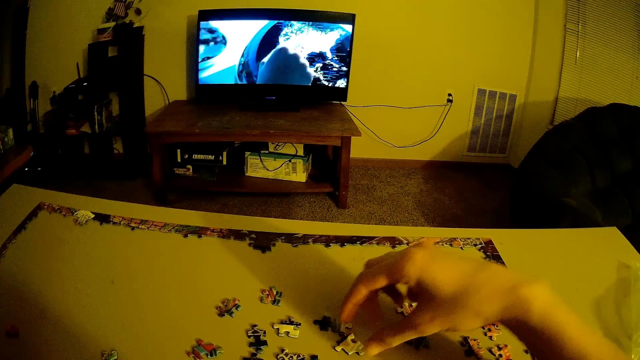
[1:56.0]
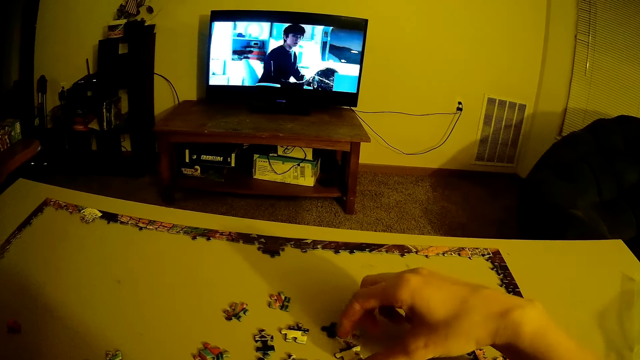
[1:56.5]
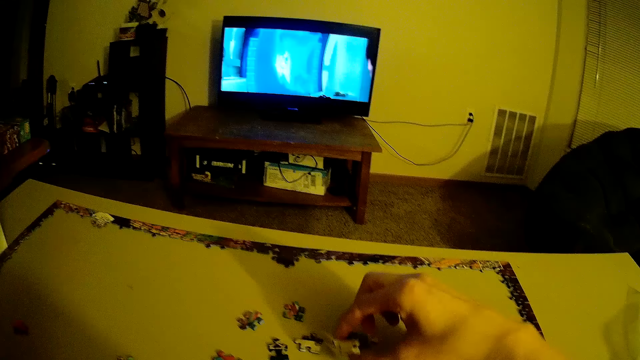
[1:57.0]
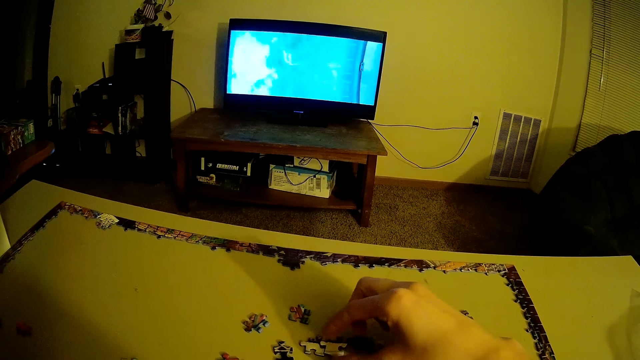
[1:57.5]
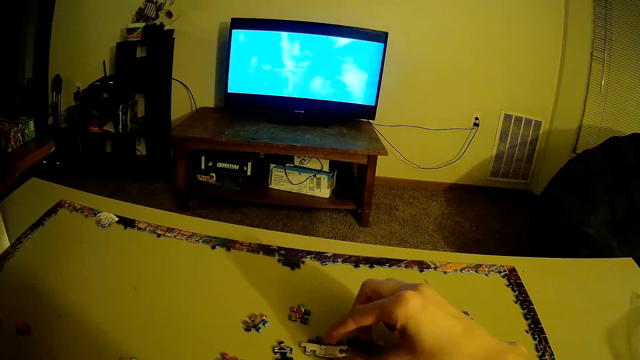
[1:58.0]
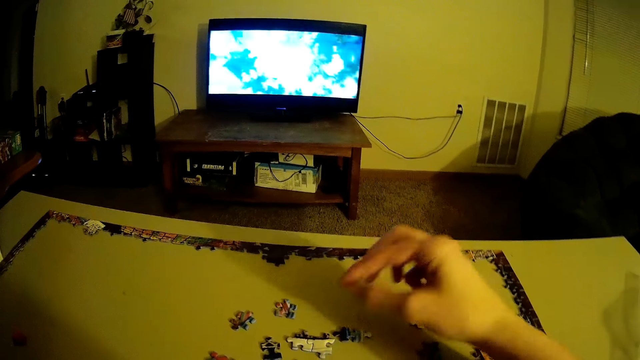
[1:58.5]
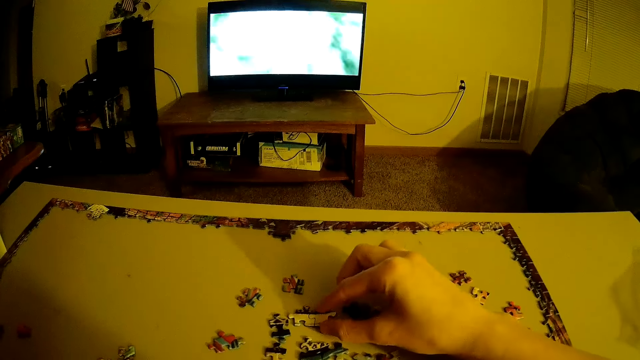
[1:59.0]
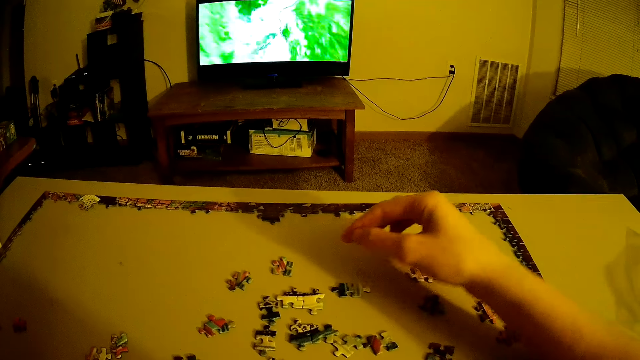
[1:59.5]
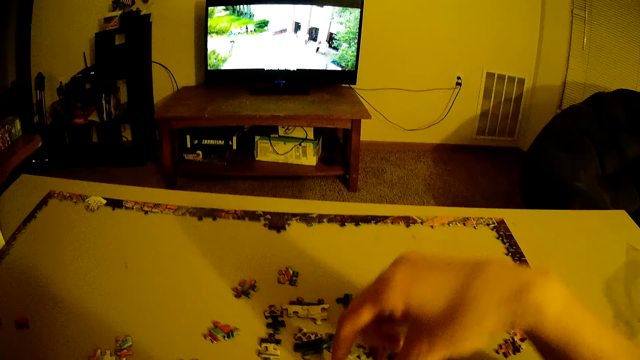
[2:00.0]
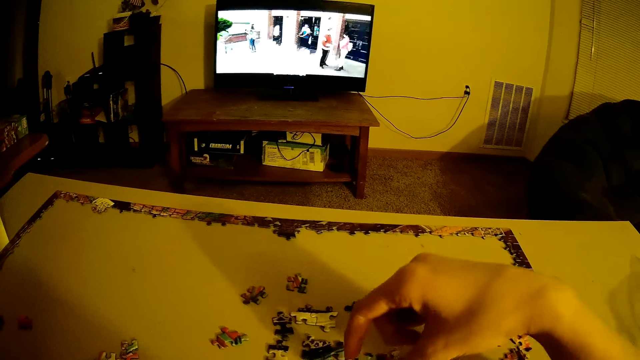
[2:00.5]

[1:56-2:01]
The camera wearer makes patterns with the beads.

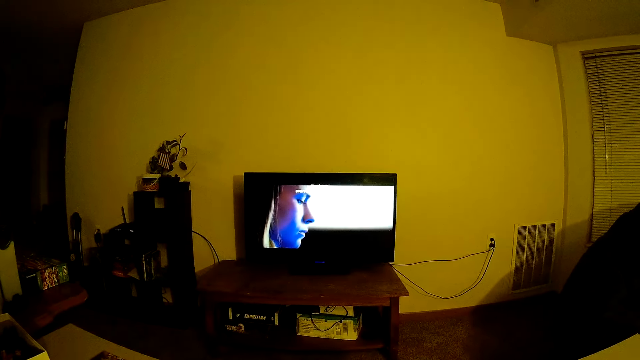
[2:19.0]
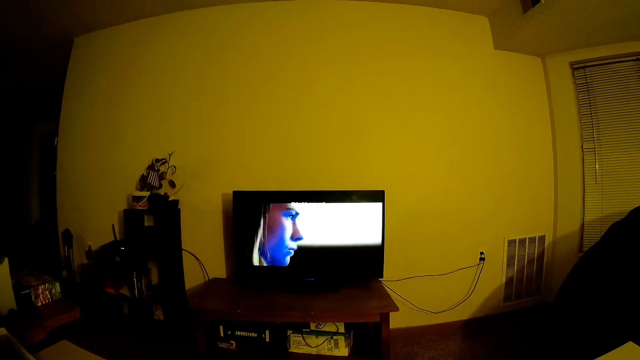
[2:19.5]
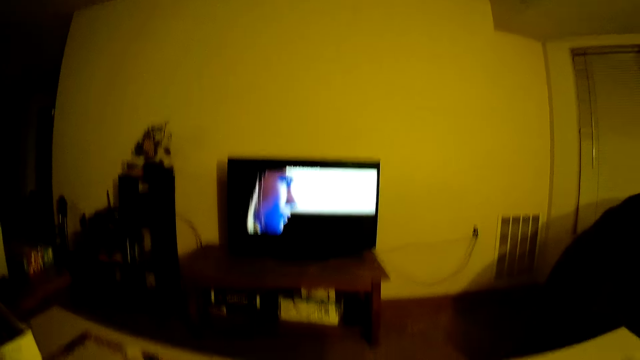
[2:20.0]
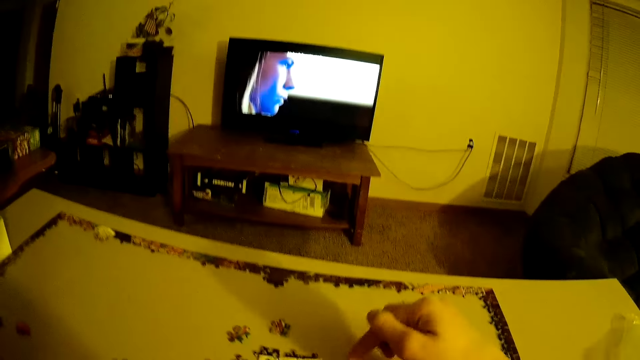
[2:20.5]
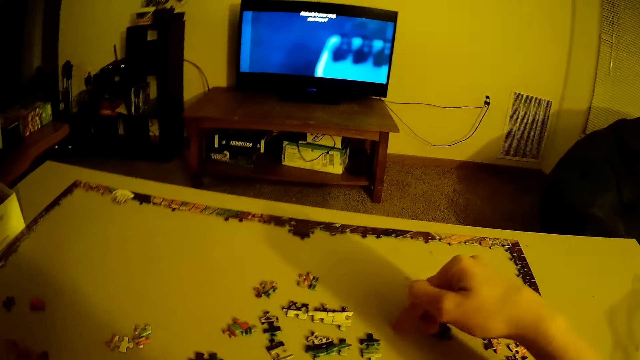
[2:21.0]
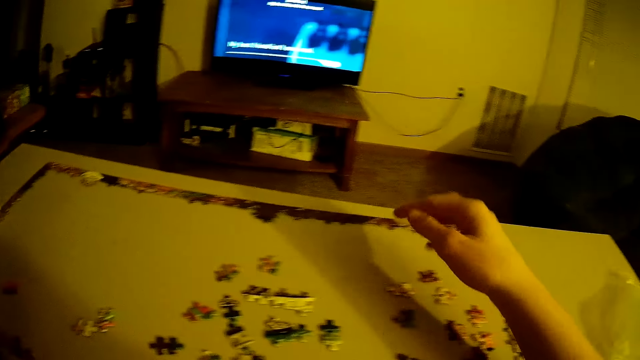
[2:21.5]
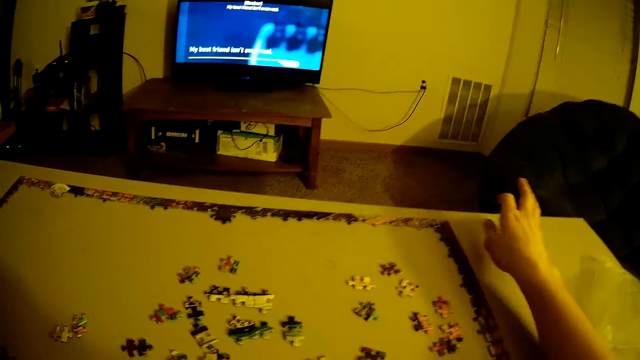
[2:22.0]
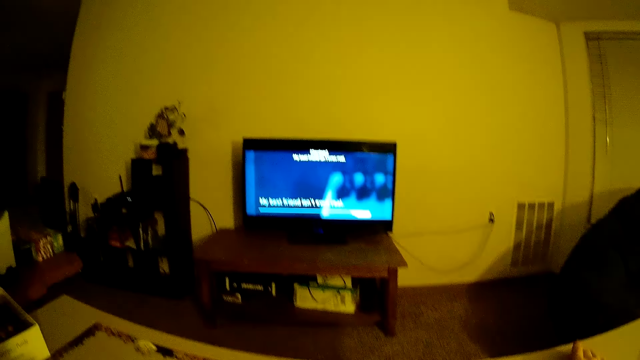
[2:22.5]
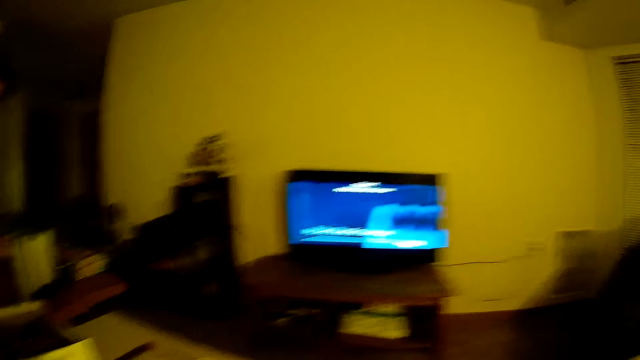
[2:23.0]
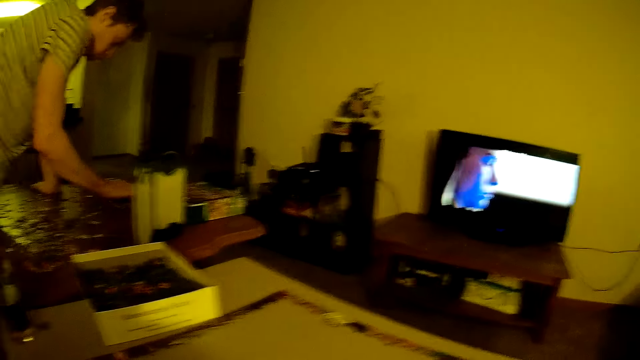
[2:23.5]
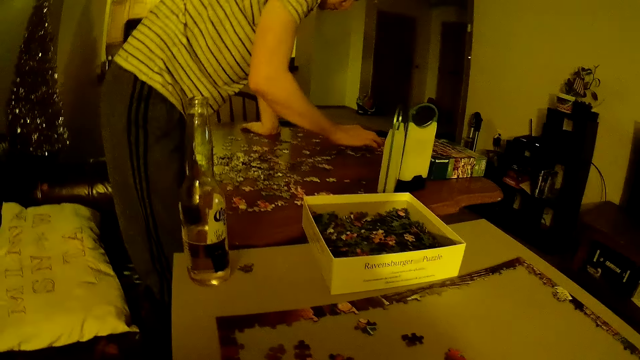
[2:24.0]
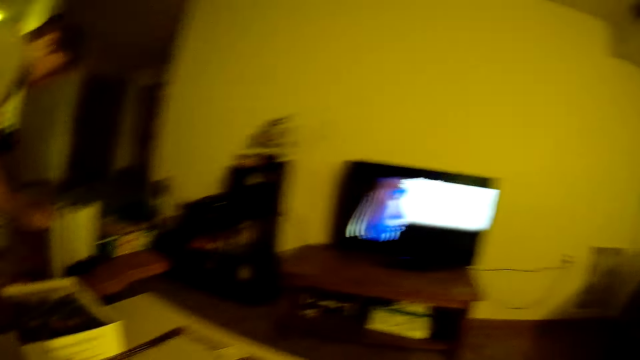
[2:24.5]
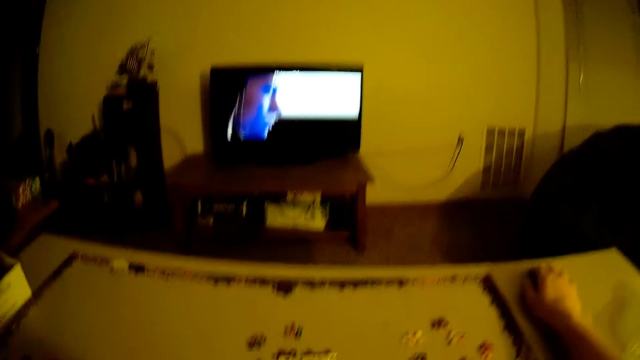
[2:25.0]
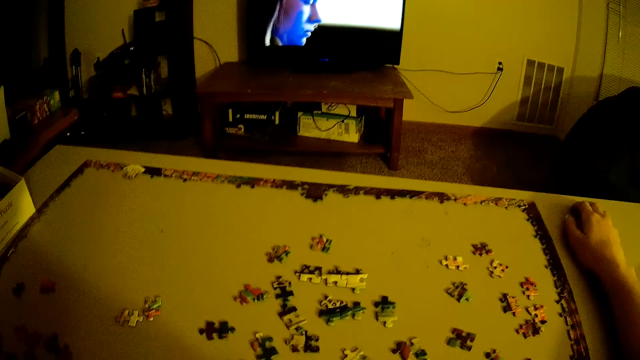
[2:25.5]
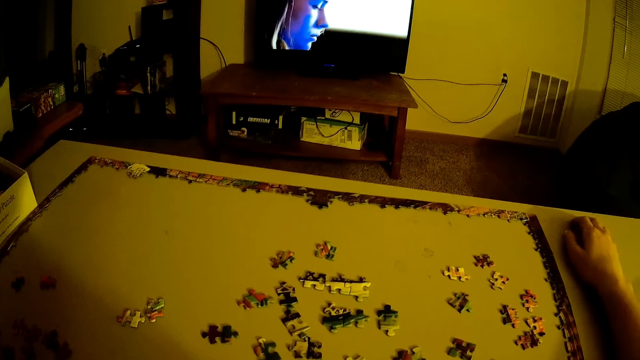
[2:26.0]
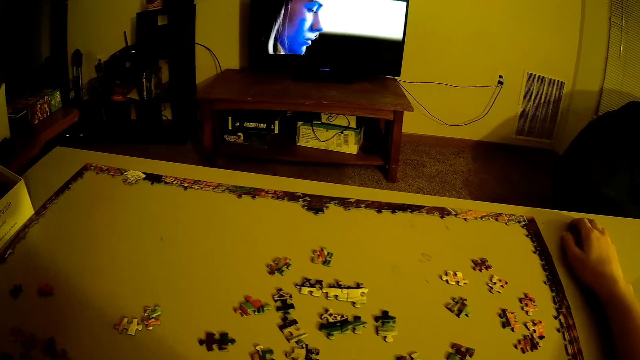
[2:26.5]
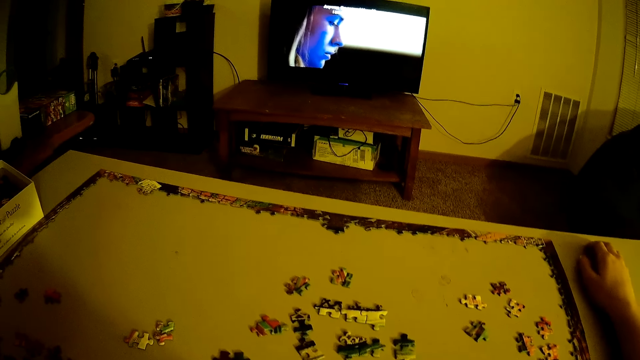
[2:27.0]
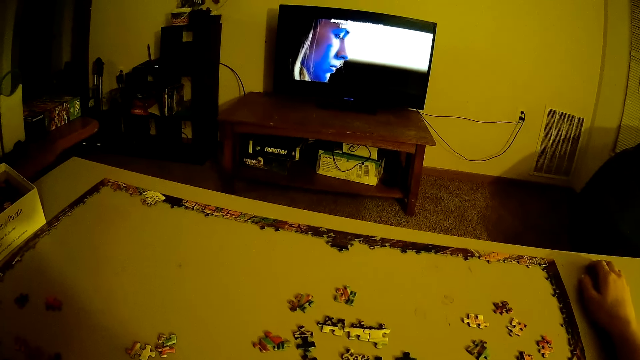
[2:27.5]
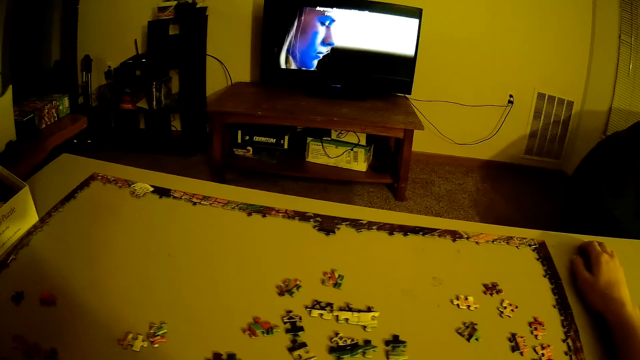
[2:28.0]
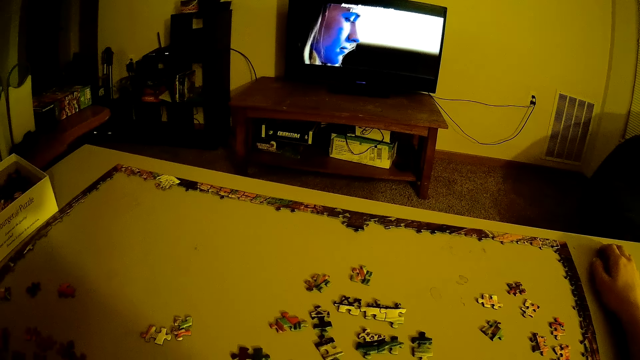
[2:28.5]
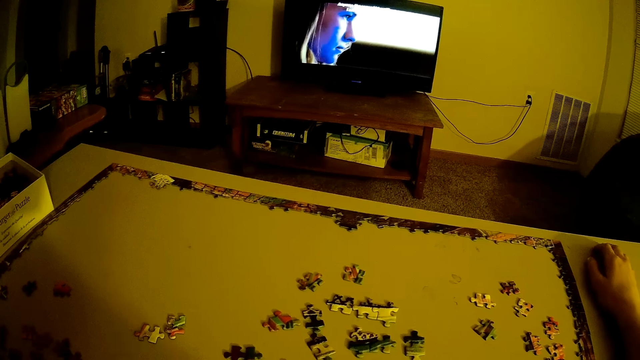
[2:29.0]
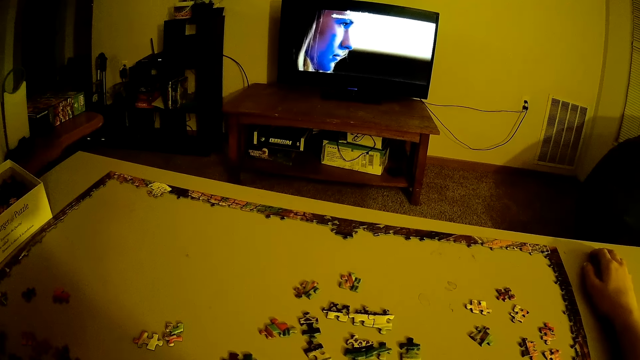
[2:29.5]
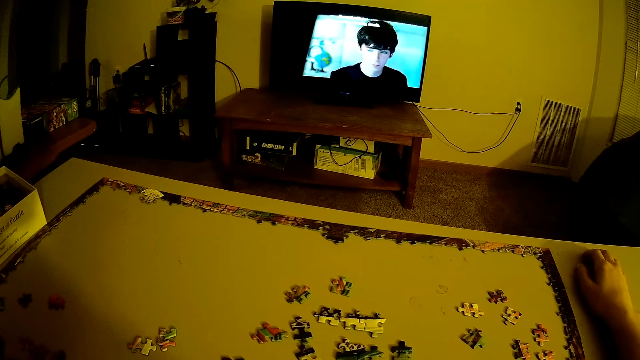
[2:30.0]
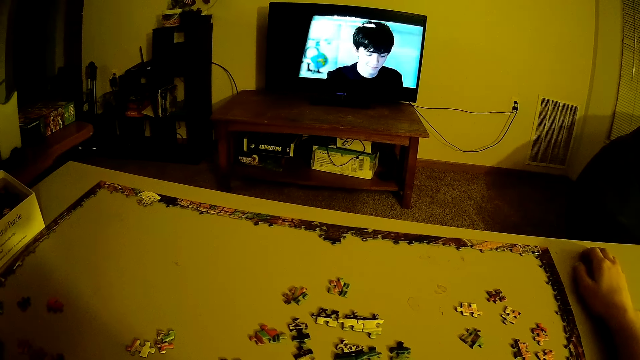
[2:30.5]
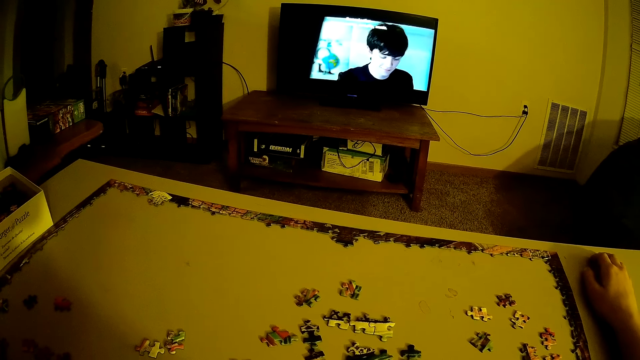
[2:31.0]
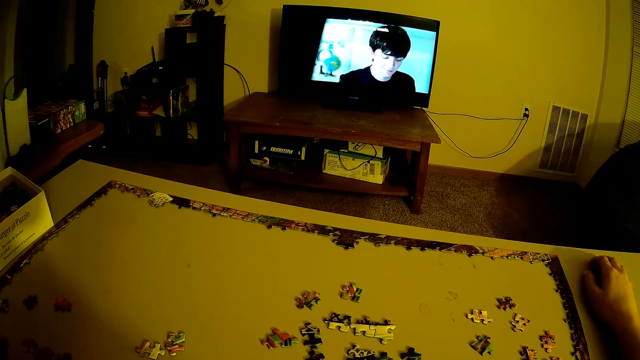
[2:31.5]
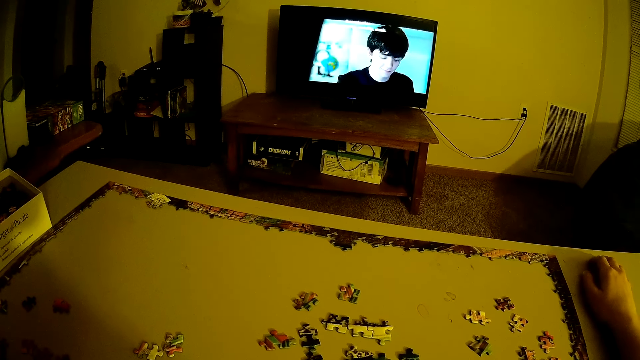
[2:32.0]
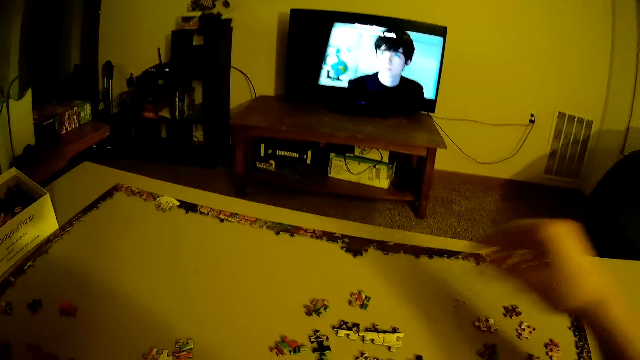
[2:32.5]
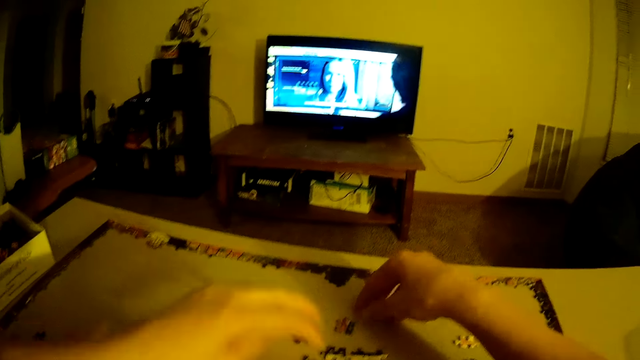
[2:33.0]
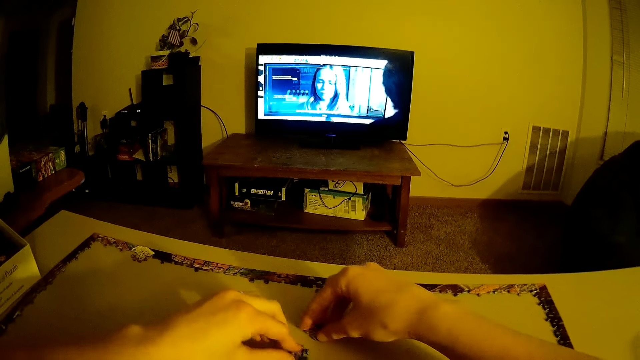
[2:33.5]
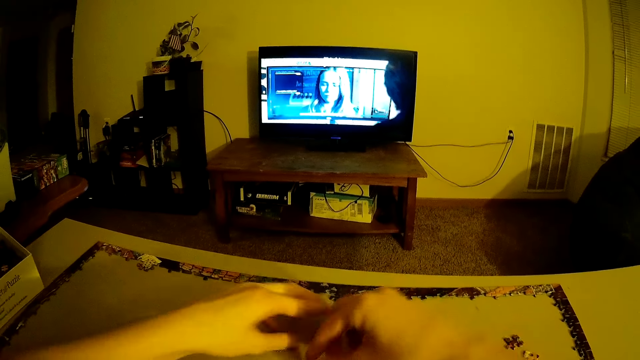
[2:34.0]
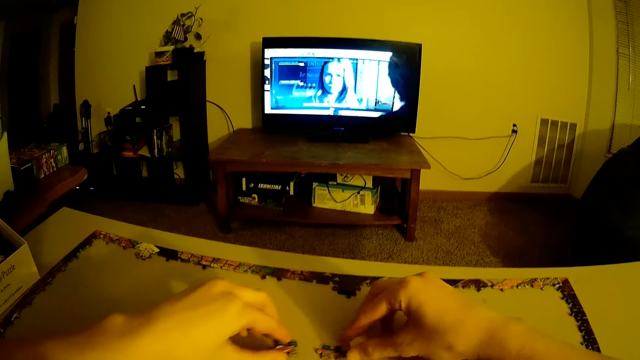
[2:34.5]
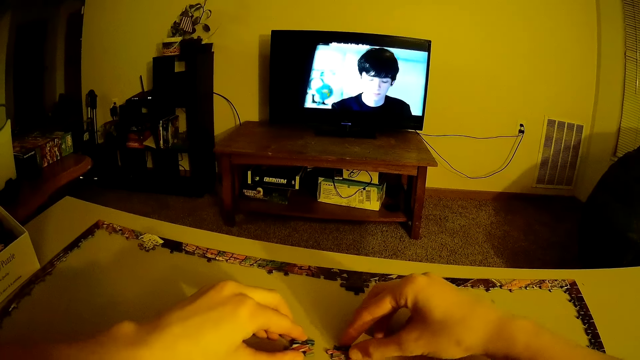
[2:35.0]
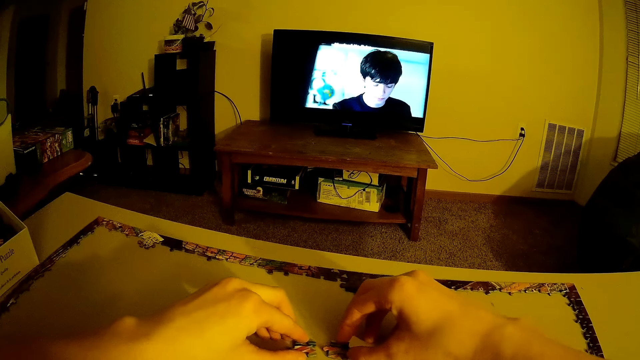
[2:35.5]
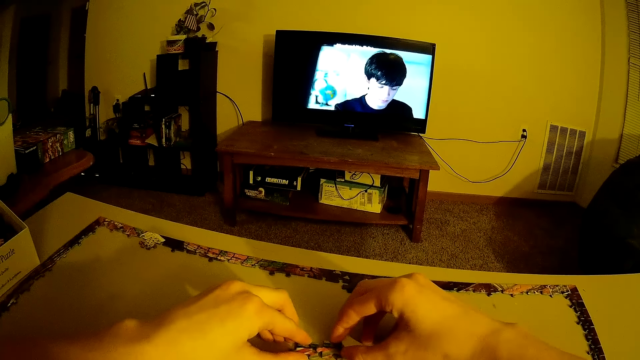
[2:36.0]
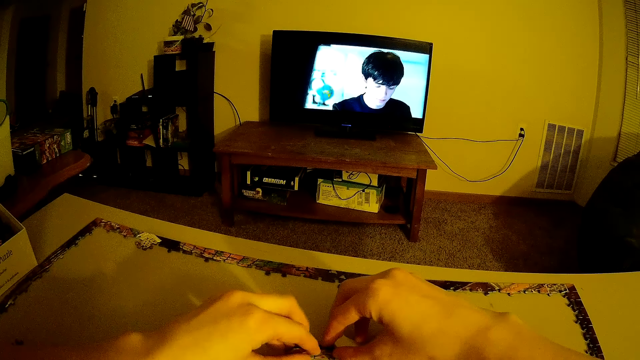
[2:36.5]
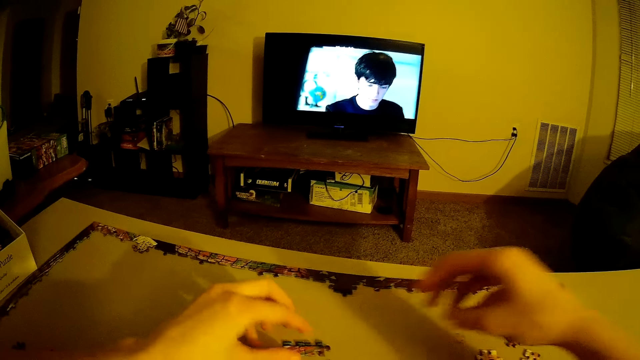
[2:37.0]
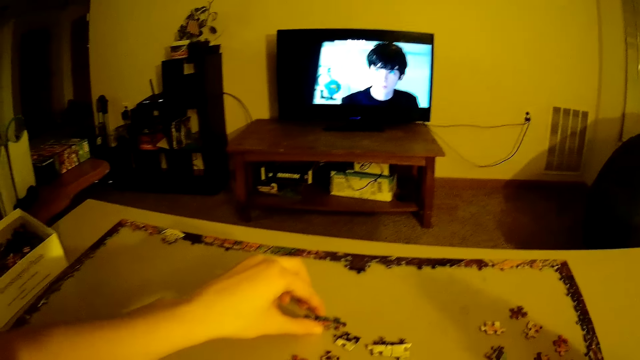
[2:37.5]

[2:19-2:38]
The camera wearer hits the table. They put their hand forward. They put the puzzle pieces together.
